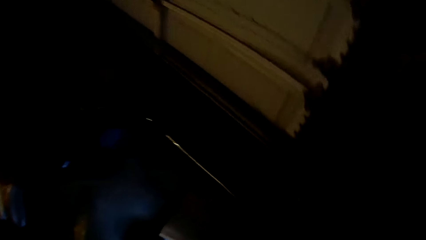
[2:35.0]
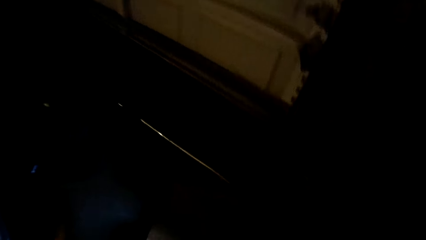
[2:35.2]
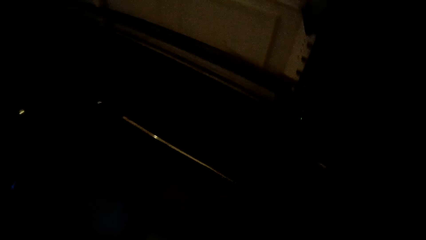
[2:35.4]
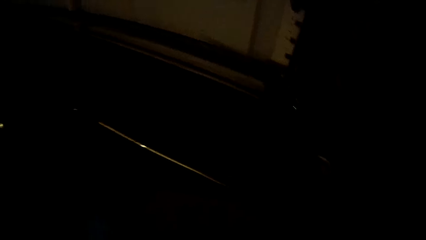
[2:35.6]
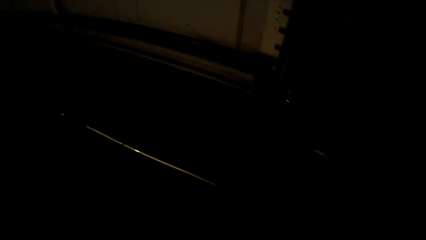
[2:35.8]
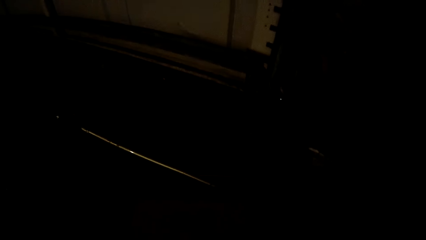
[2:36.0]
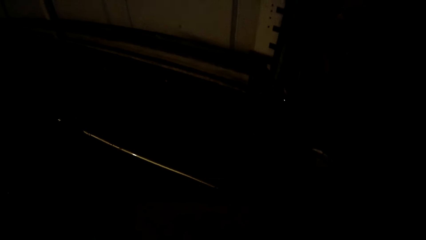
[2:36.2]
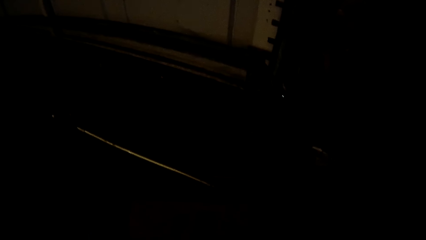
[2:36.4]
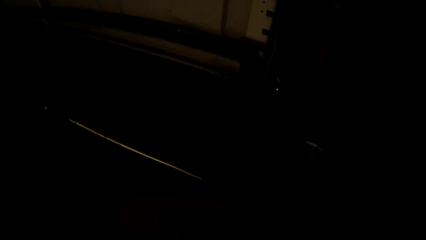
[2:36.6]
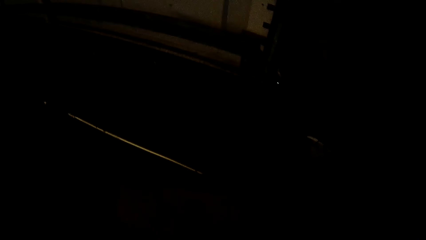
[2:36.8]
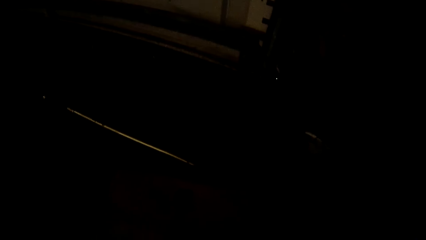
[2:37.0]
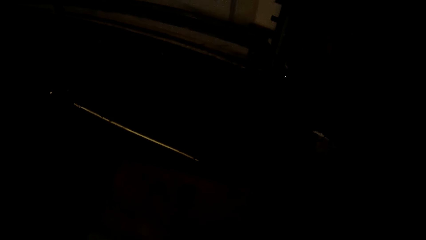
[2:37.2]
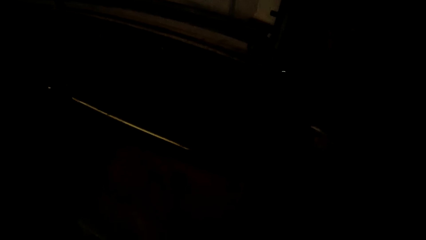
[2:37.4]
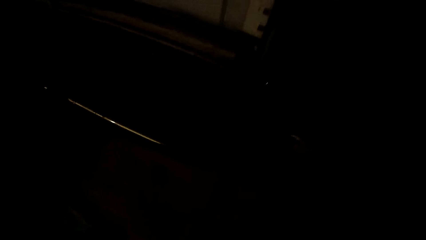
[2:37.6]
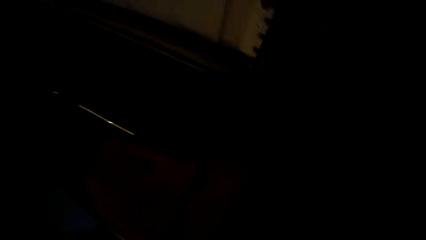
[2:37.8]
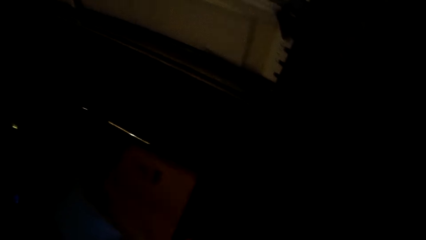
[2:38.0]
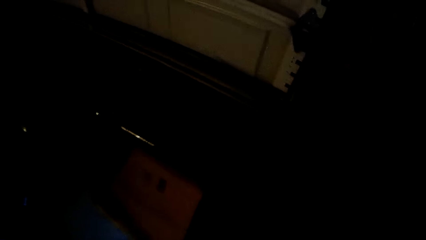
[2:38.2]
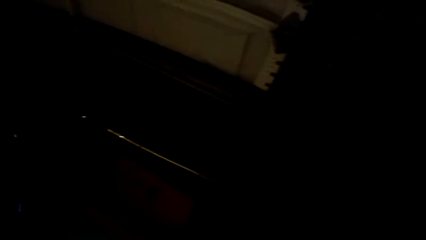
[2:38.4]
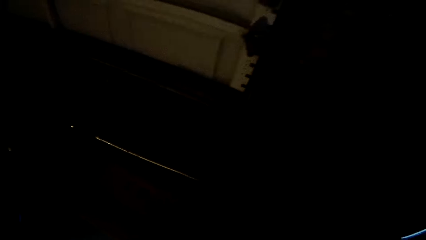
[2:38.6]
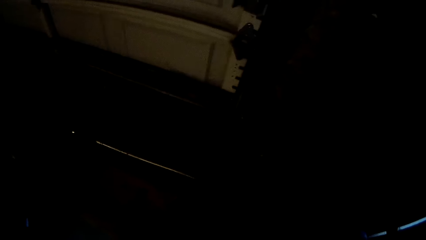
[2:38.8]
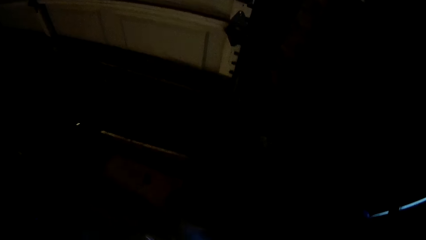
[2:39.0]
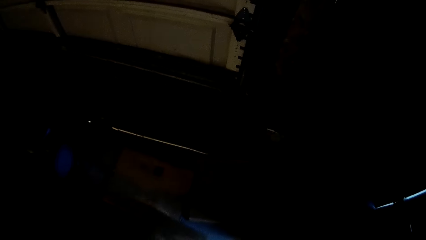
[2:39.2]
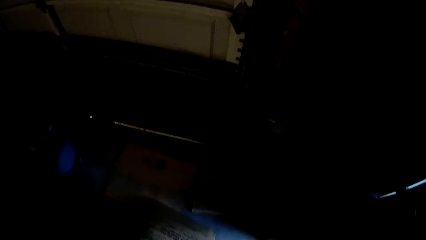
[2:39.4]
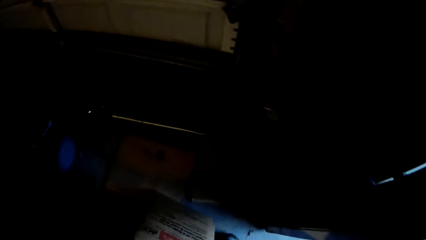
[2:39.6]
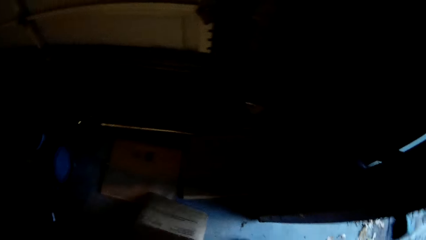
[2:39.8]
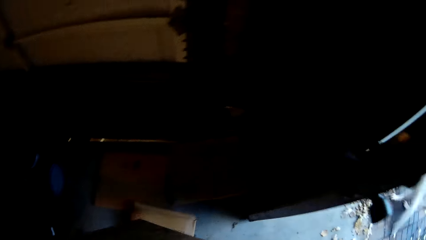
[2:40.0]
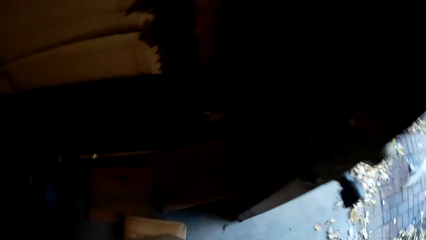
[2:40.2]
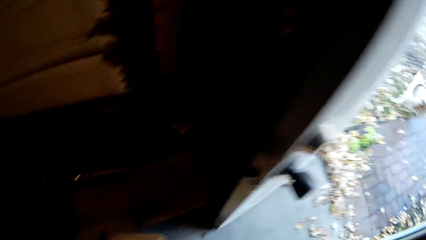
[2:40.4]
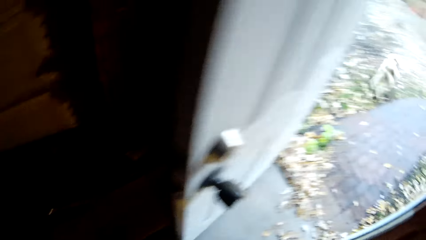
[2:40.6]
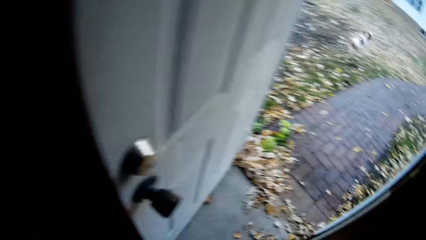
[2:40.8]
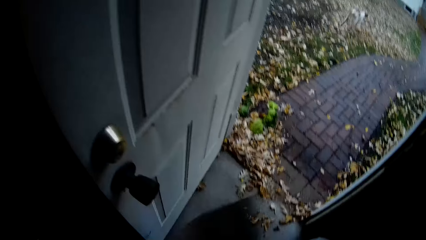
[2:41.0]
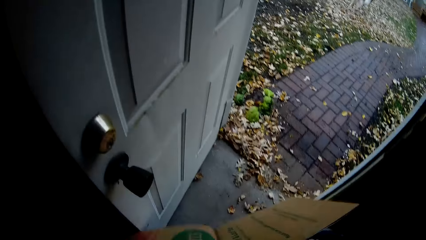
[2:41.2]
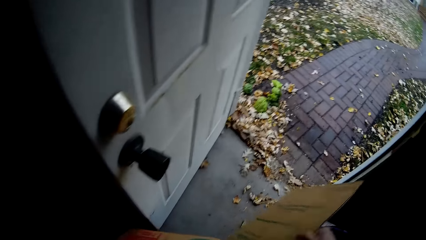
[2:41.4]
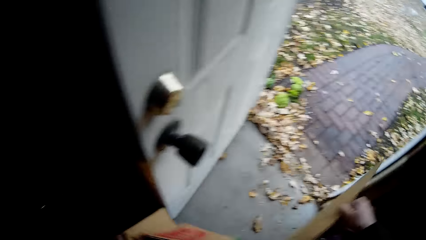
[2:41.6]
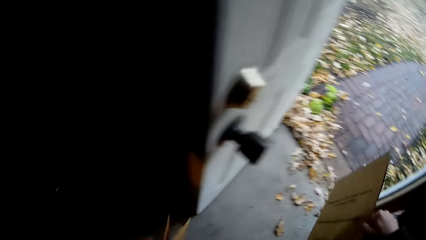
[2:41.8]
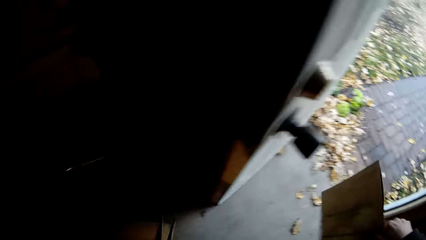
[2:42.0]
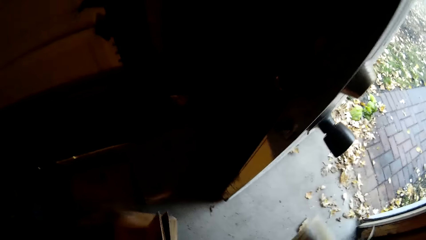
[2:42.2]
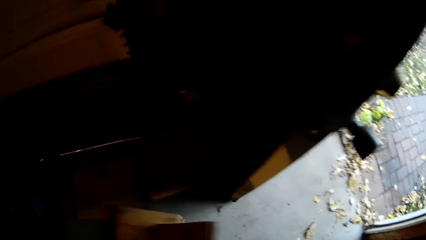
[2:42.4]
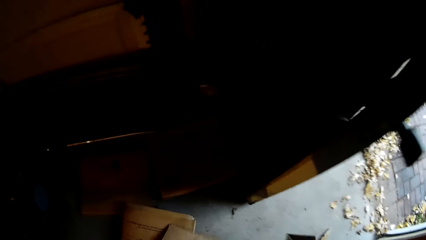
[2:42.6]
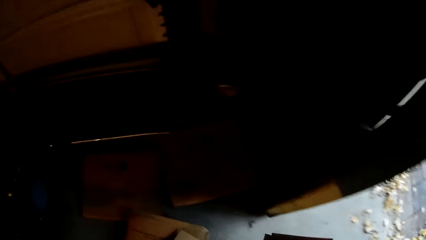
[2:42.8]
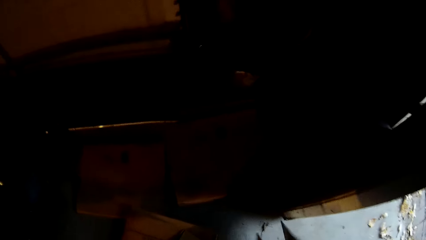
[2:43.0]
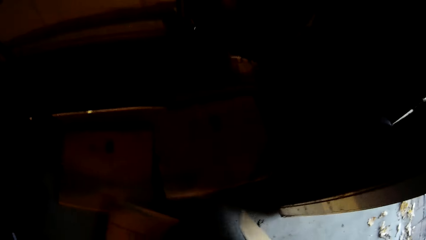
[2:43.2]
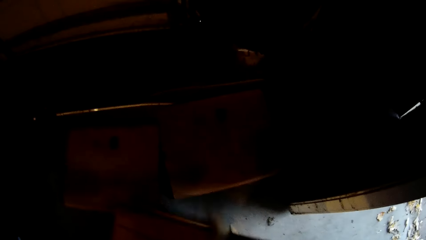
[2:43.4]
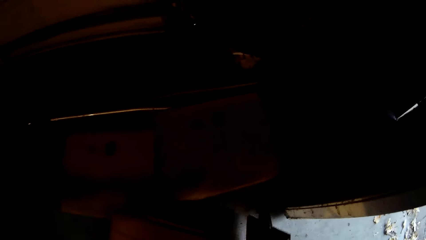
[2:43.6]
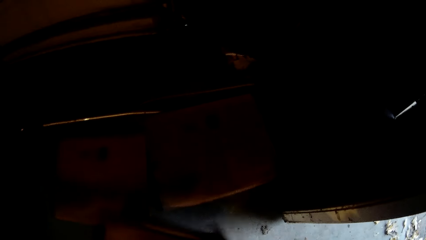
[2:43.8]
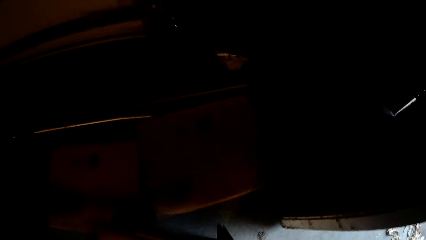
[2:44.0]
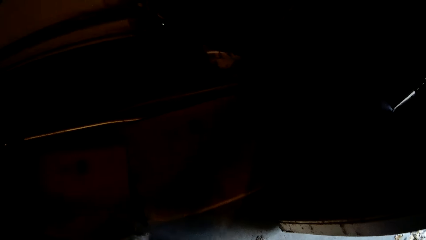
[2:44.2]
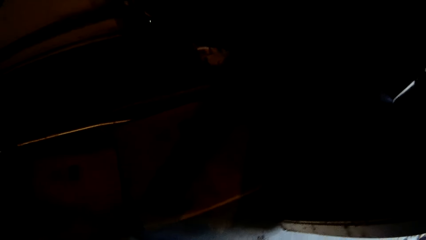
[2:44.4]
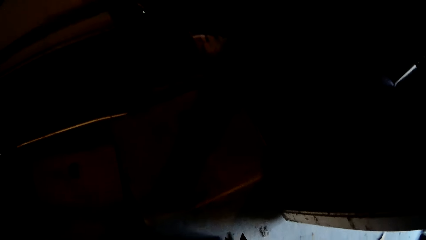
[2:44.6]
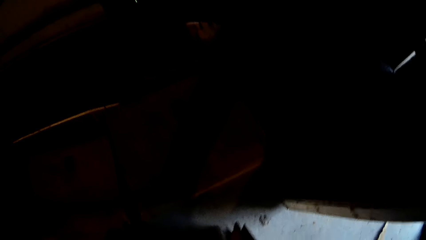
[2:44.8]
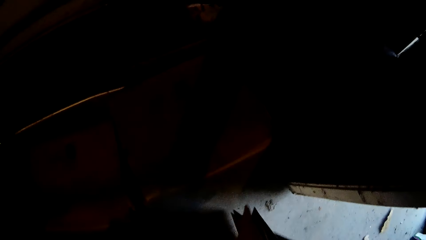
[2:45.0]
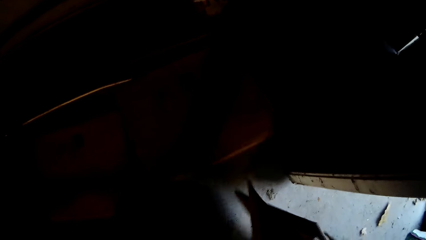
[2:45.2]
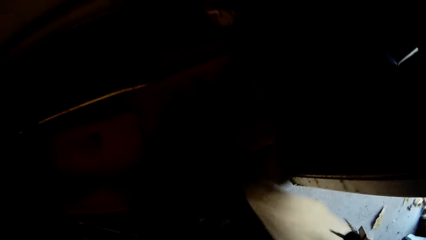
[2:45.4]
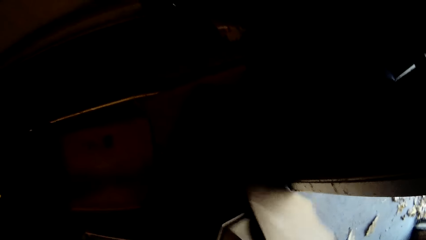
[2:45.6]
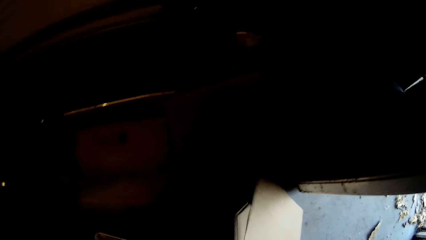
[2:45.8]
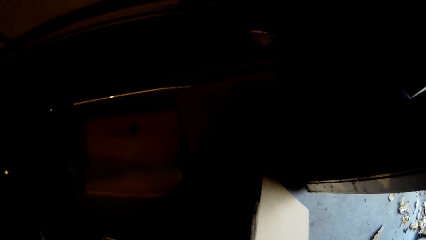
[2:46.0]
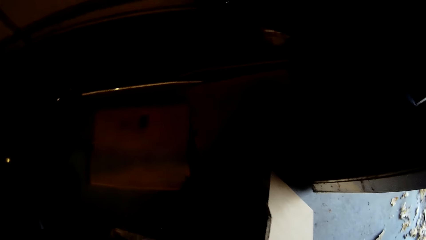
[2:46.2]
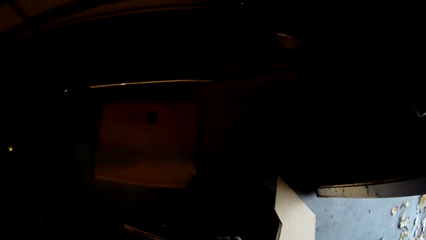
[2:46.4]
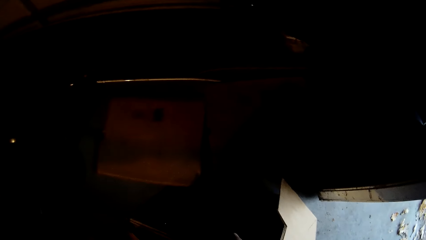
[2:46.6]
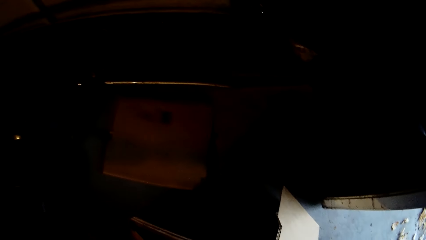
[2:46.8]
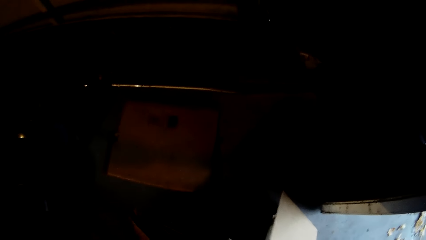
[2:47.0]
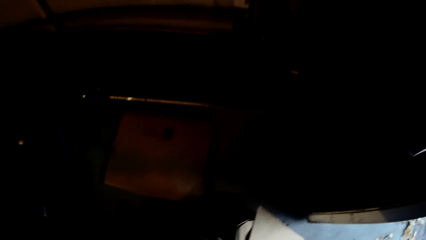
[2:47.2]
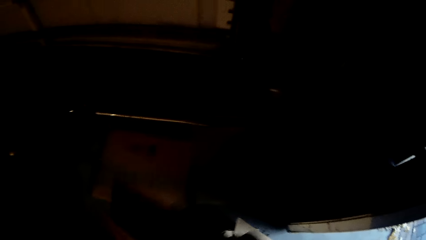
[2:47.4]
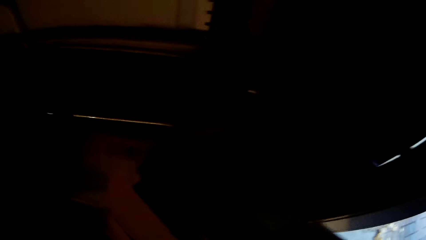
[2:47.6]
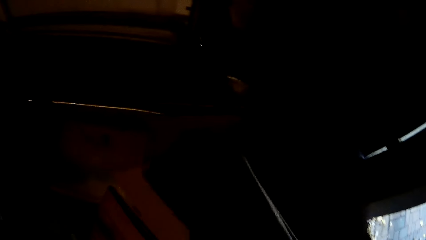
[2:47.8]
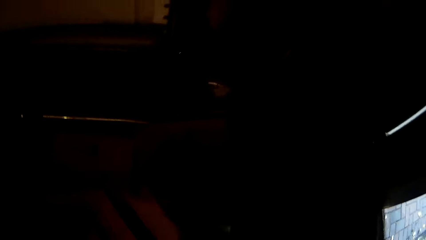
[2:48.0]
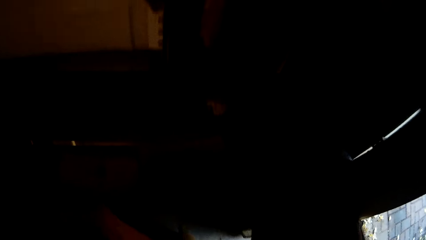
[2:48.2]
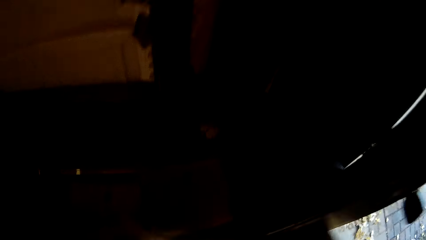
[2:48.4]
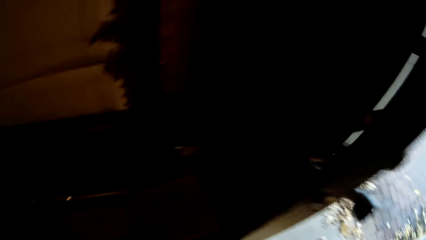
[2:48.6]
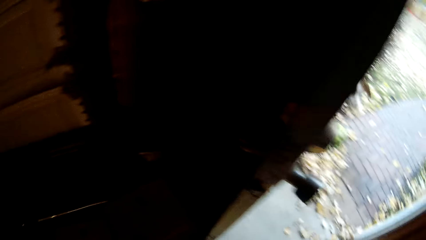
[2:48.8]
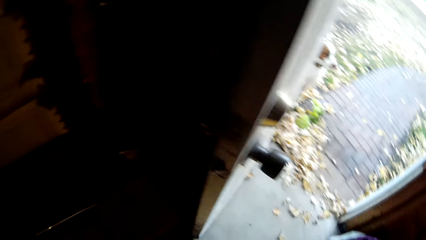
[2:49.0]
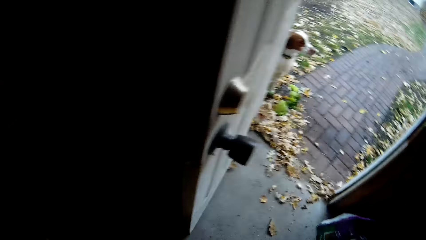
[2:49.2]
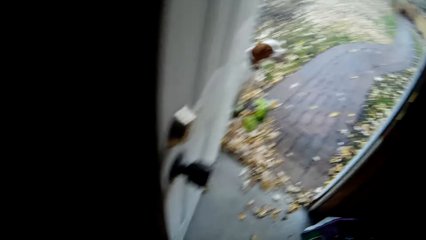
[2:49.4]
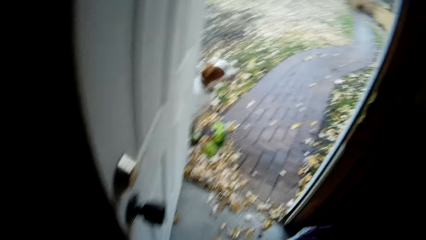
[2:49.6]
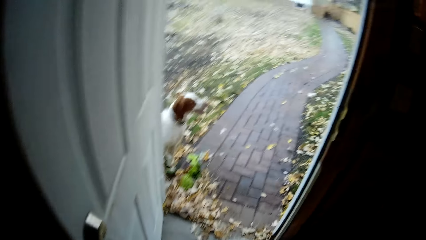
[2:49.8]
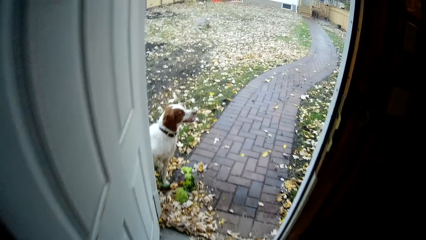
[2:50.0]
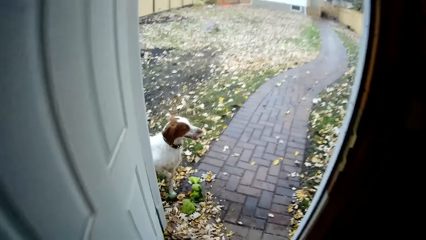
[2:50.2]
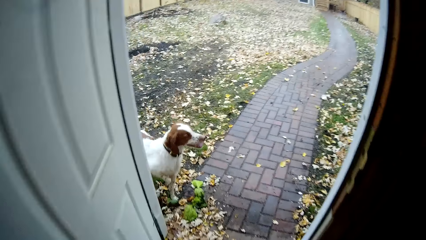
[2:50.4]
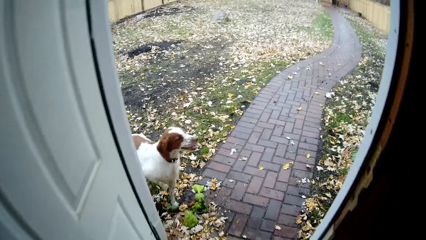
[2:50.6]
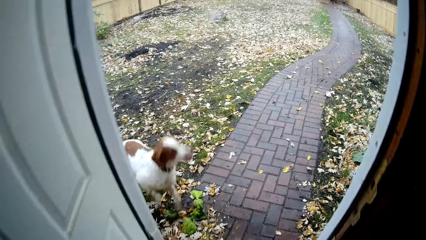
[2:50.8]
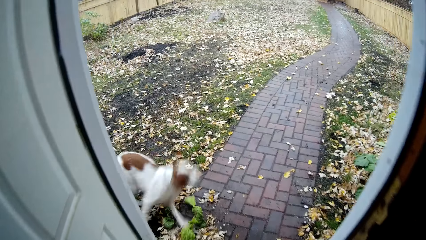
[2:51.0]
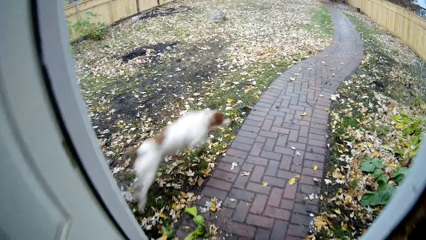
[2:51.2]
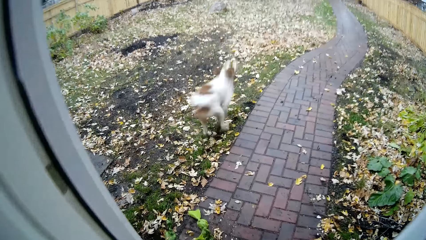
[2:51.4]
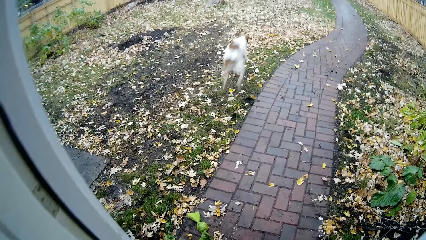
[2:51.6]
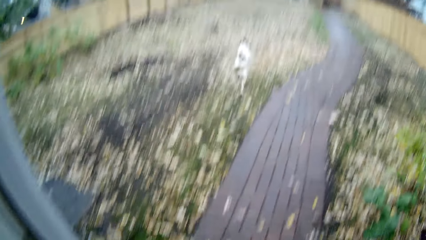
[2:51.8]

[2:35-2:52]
The camera wearer picks up papers on the floor.
